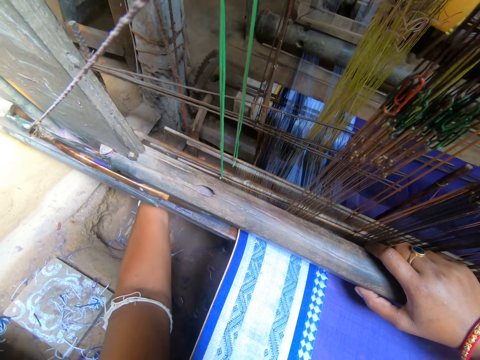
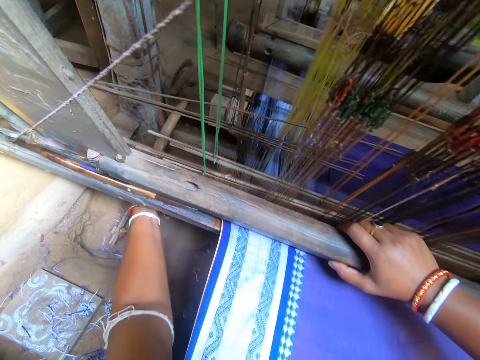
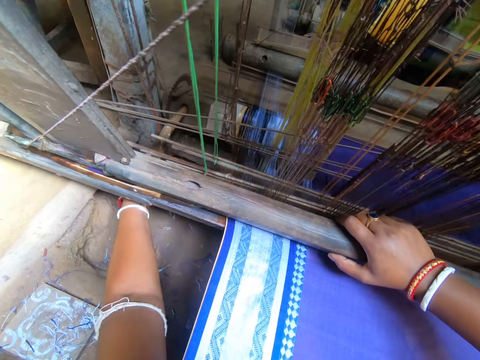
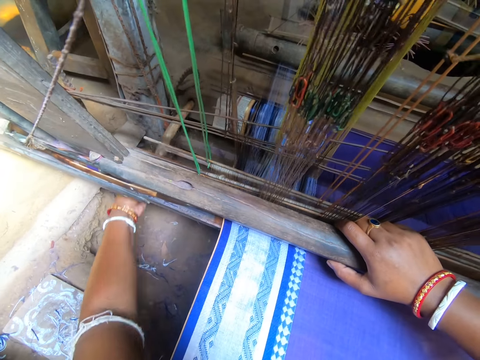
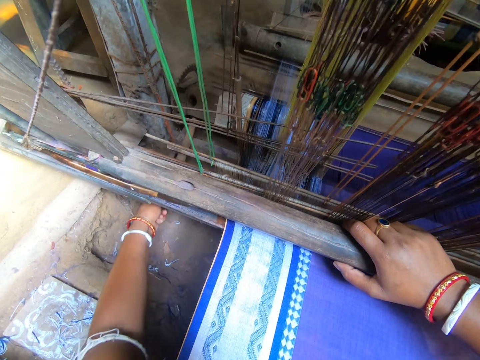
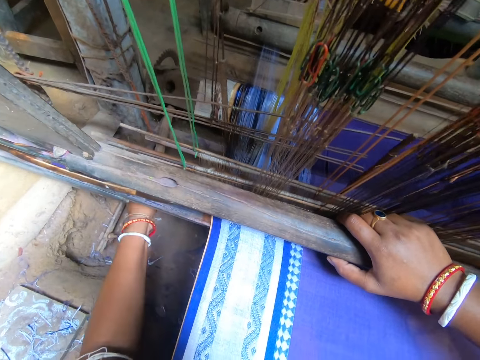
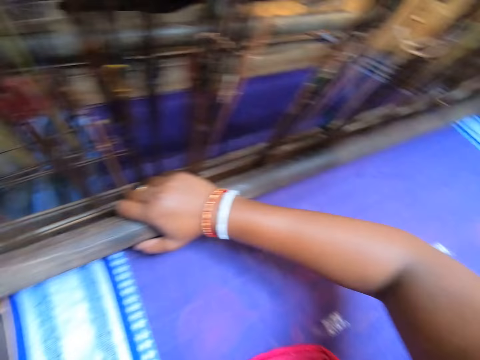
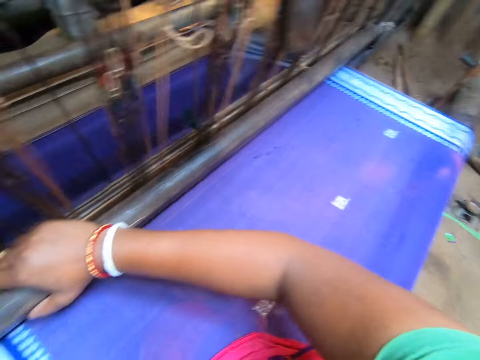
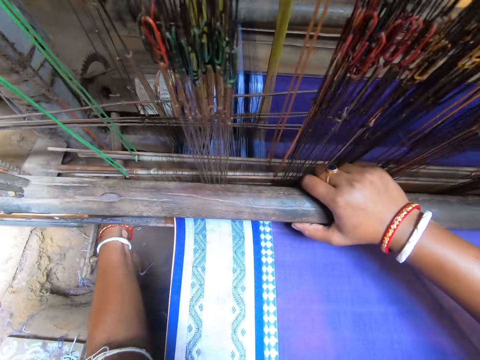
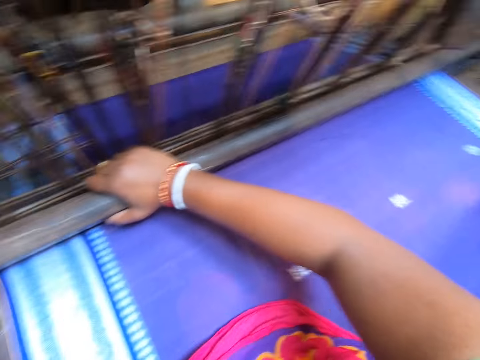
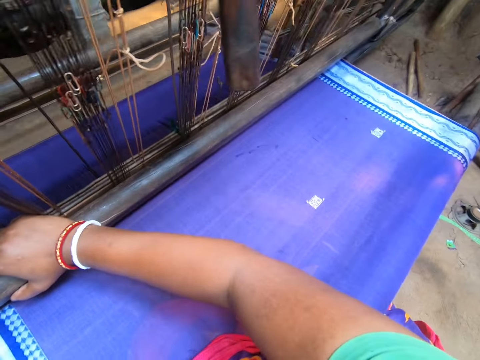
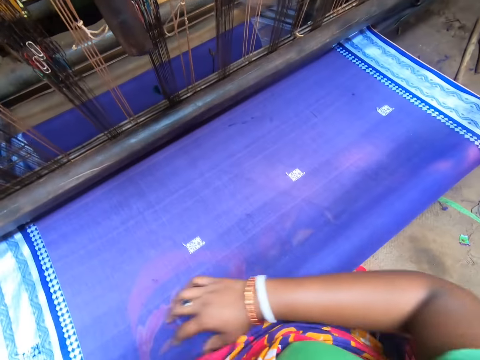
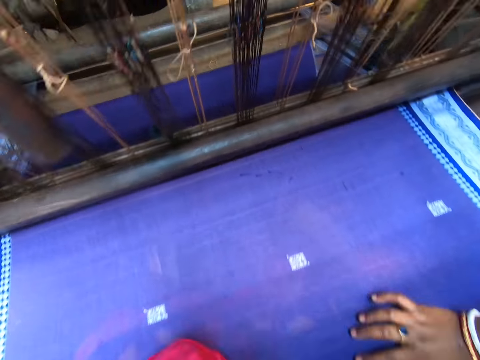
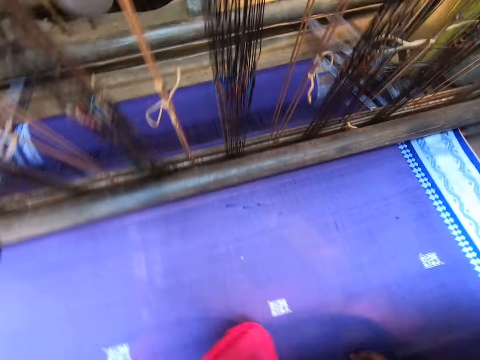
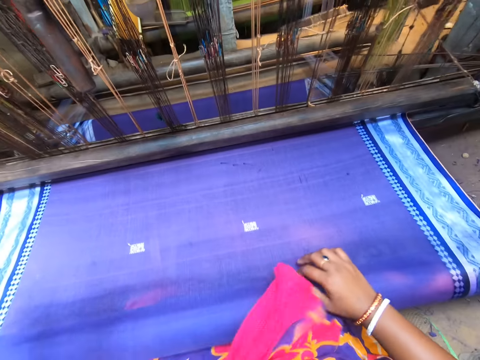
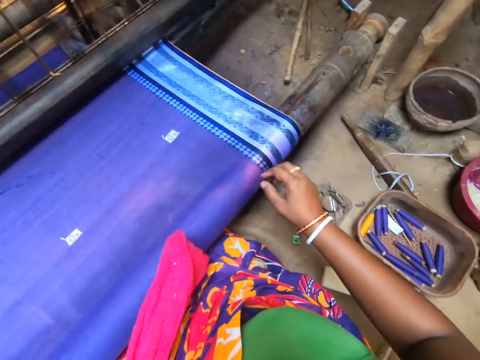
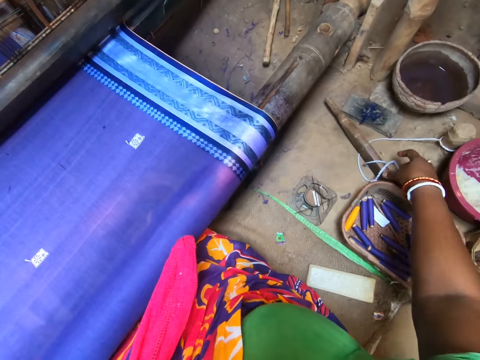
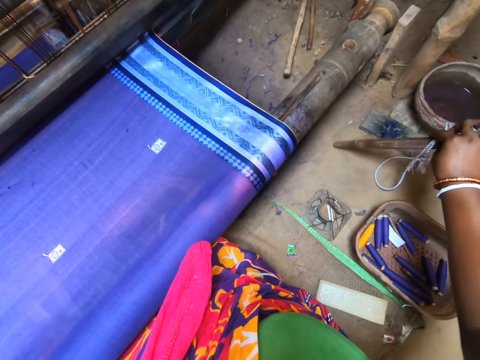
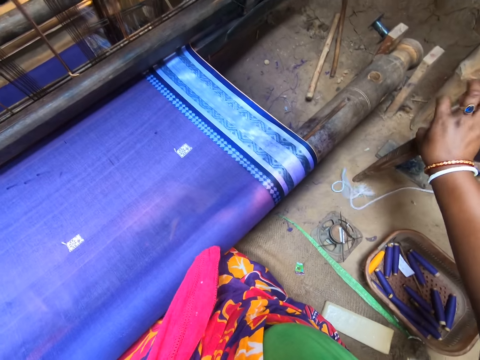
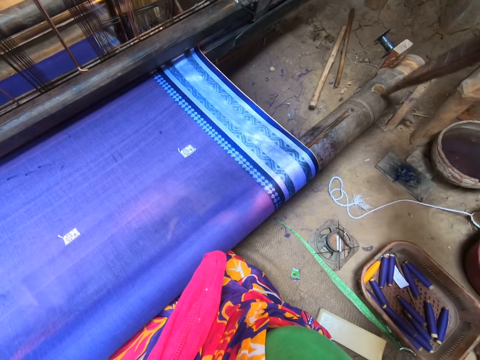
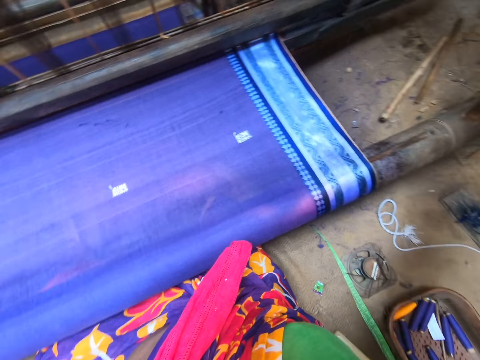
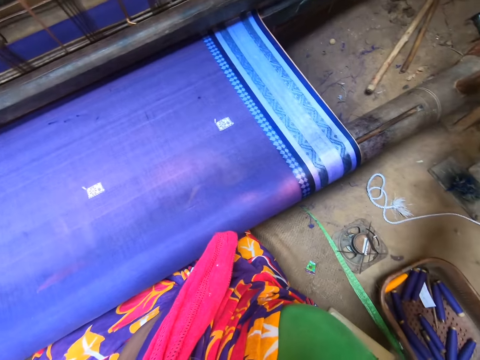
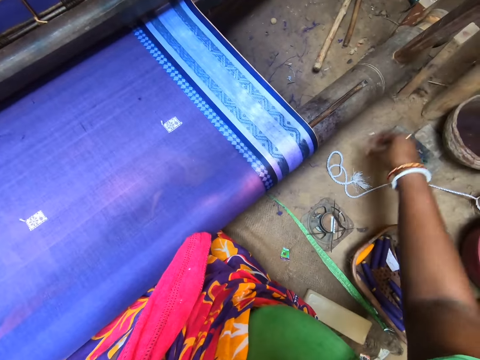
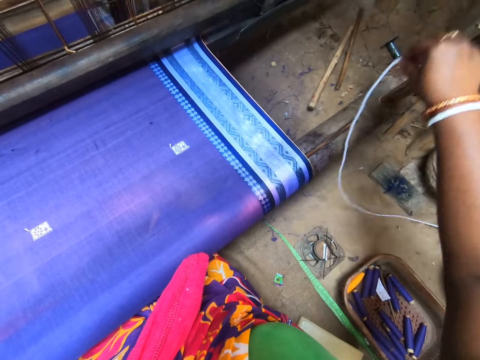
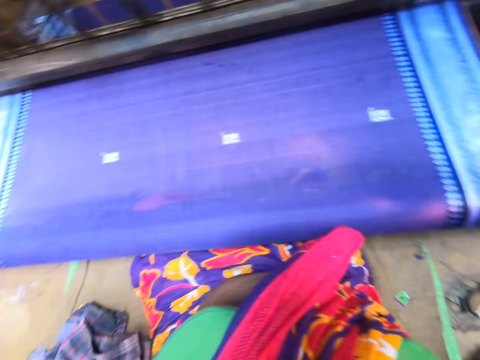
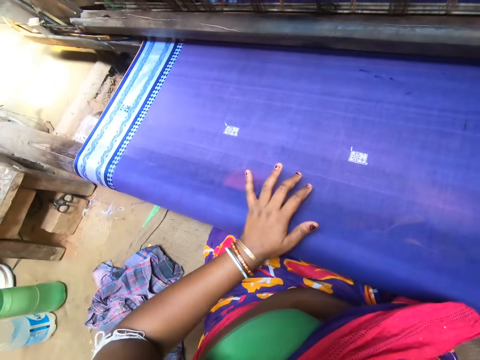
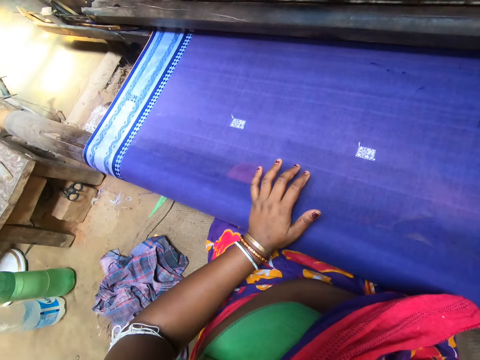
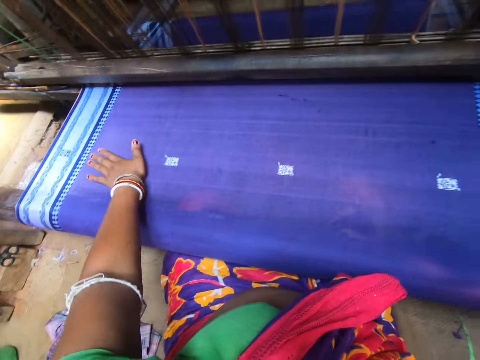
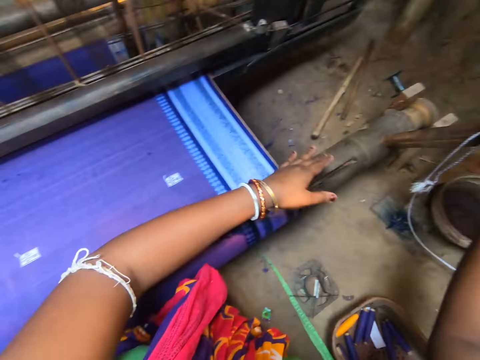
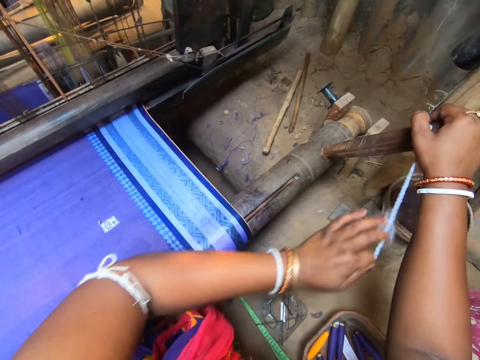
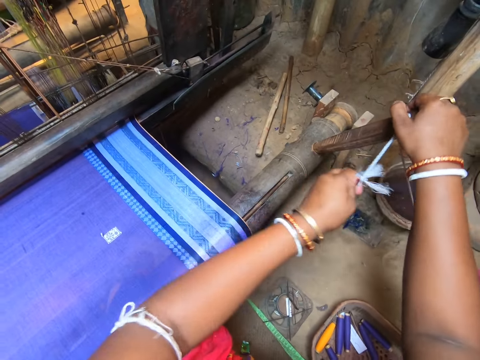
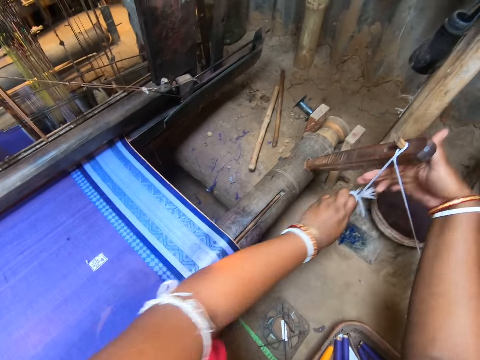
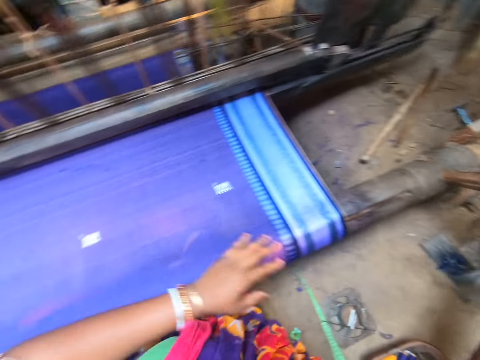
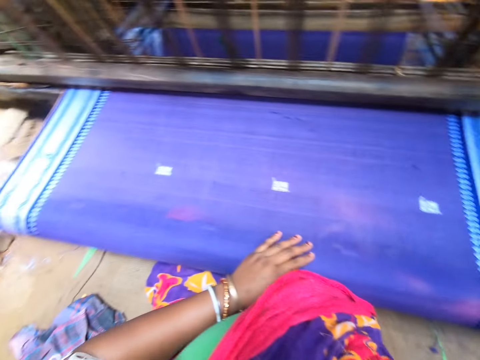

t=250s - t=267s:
The camera wearer puts a rod on a machine. She looks around a room. She places her right hand on the cloth on the loom machine. She picks up a peg from the floor with her right hand. She inserts the peg in the loom machine with her right hand. She picks up a yarn from the floor with her right hand. She looks around the room. She places her left hand on the cloth on the loom machine. She dusts the cloth on the loom machine with her right hand. She holds the peg on the loom machine with her right hand. She pulls the yarn from the peg on the loom machine with her left hand. She adjusts a rope on a piece of wood.

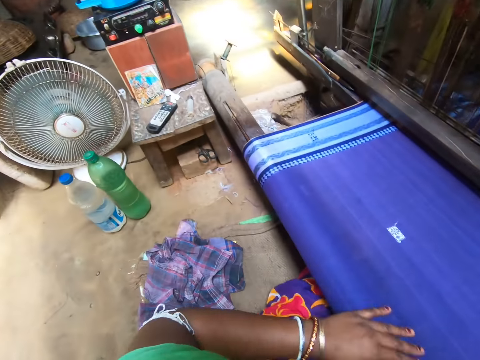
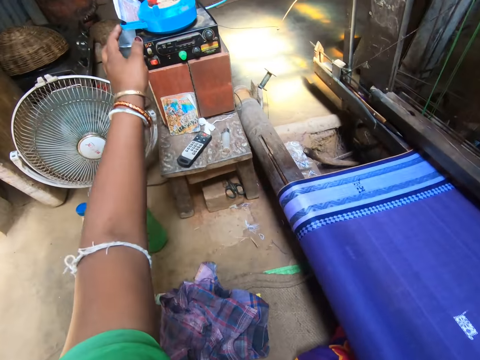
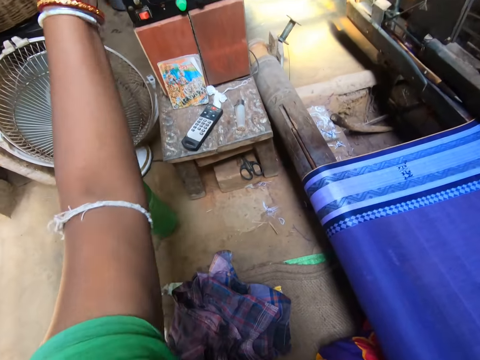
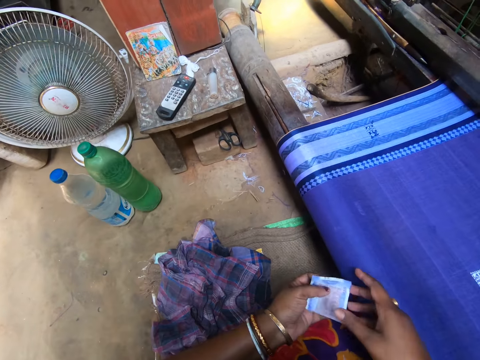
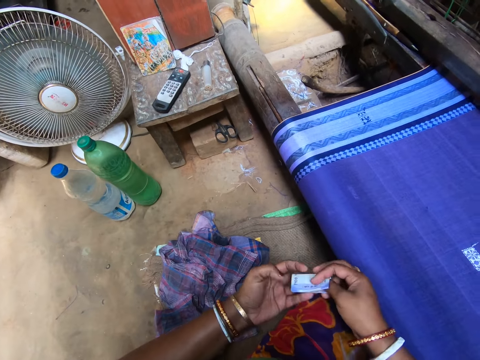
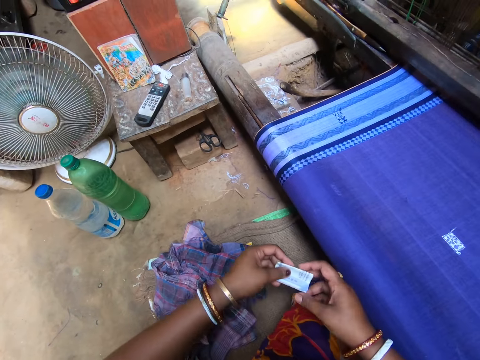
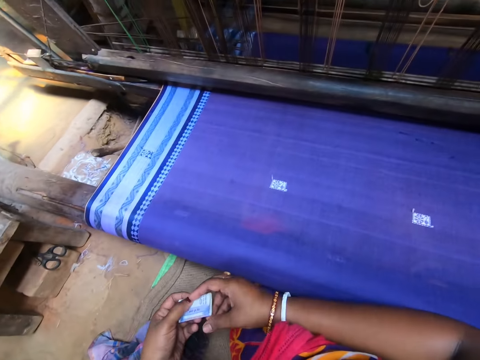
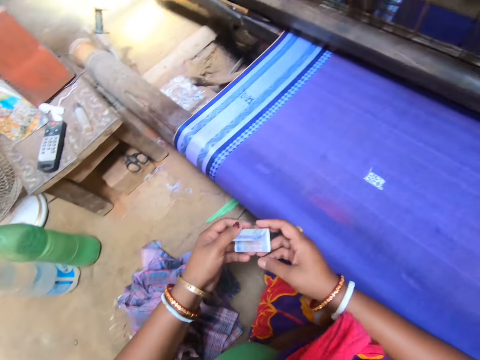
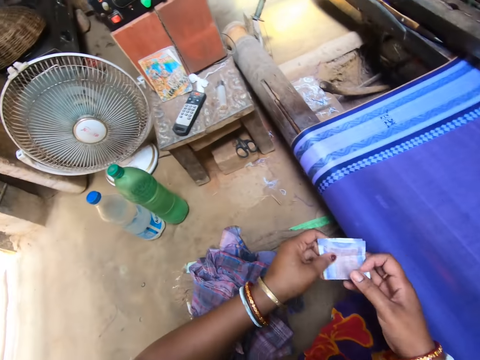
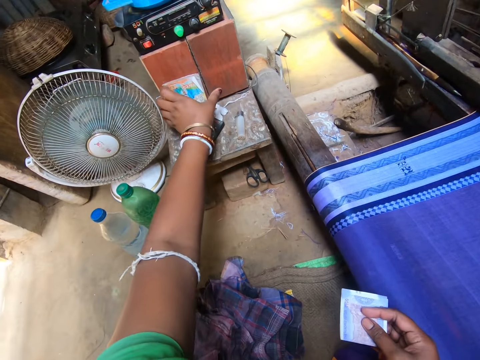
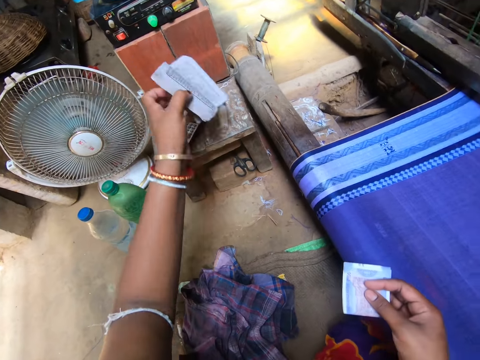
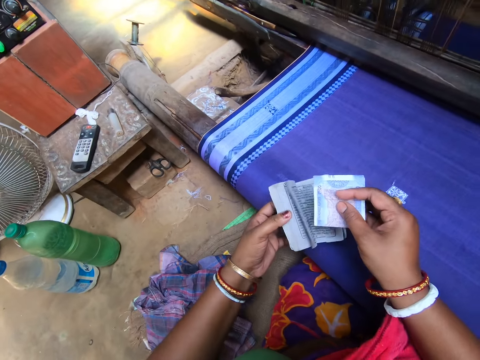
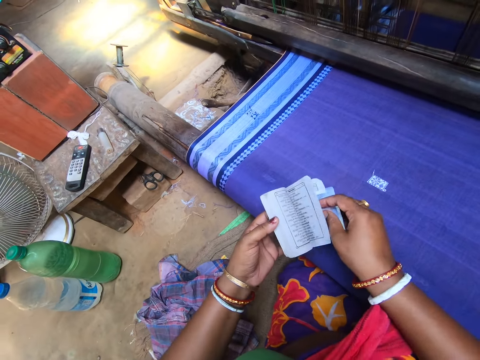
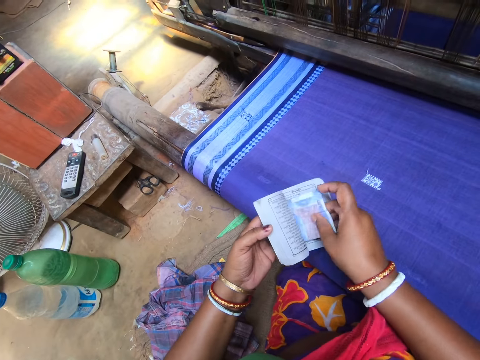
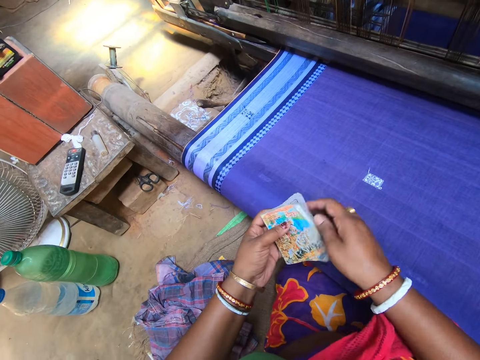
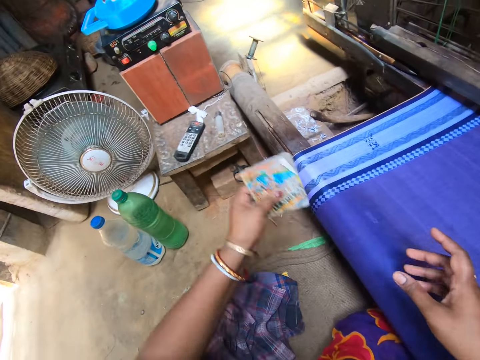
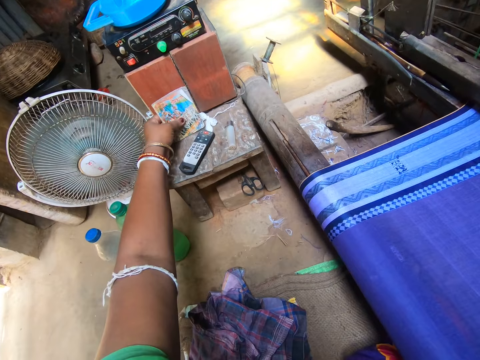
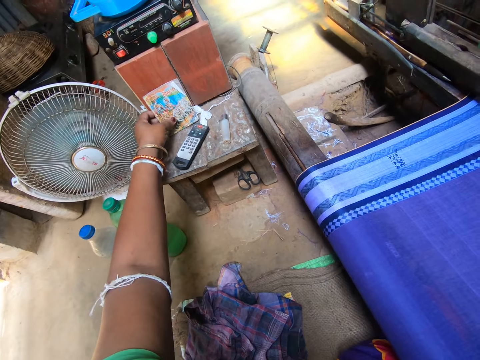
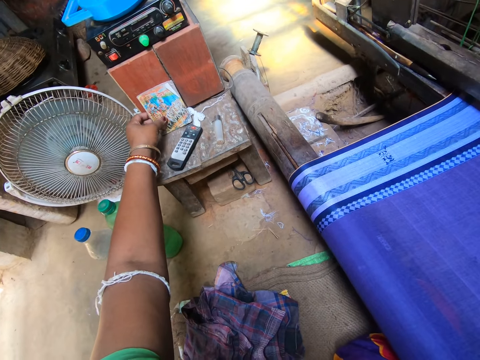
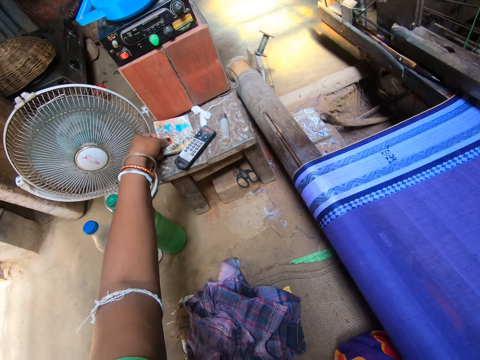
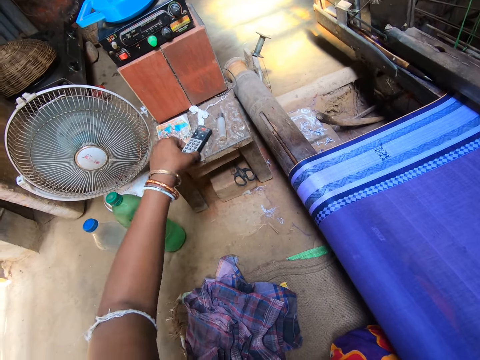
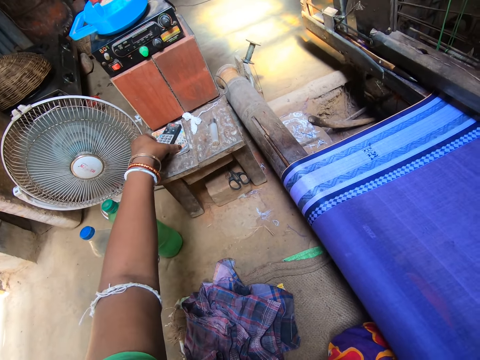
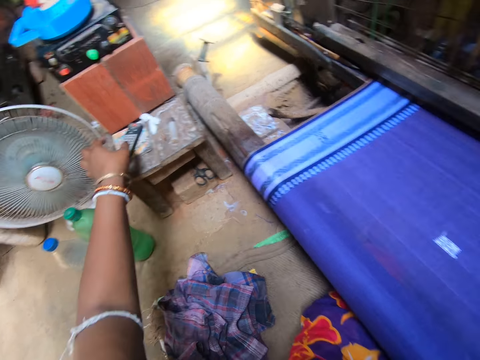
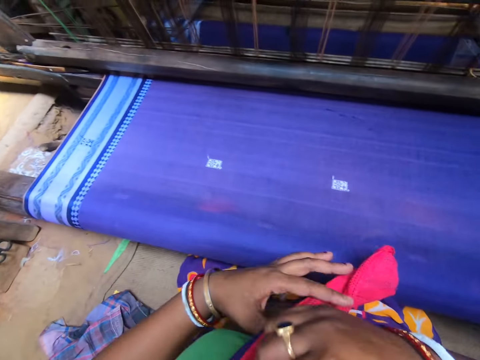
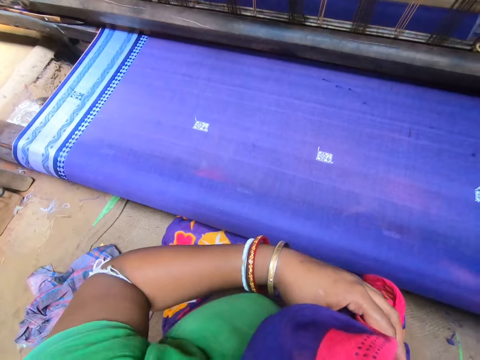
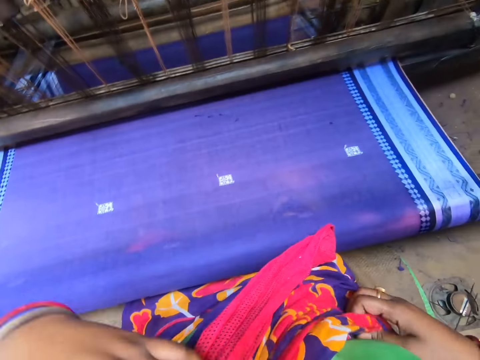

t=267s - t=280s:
The camera wearer picks up a bill on a music player with her left hand. She folds the bill with both hands. She picks up a book on a stool with her left hand. She puts the bill in the book with her right hand. She drops the book on the stool with her left hand. She puts a remote on the book on the stool with her left hand. She adjusts the remote on a table. She cleans her nose with a cloth on her right hand.
